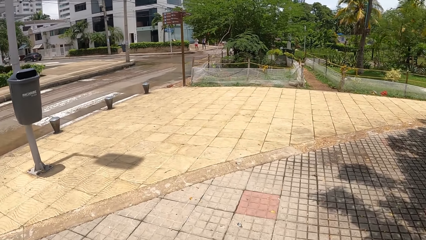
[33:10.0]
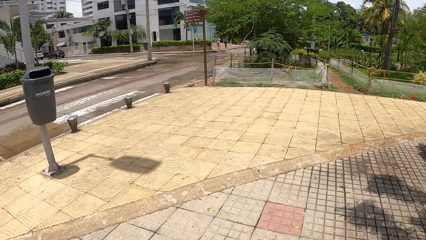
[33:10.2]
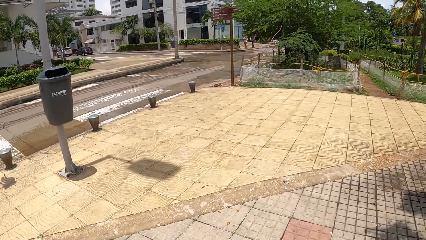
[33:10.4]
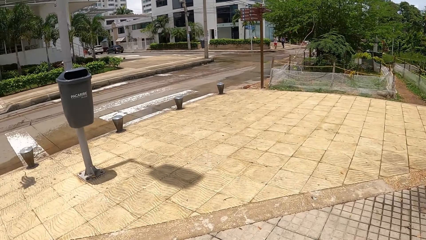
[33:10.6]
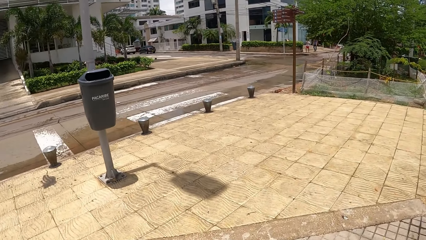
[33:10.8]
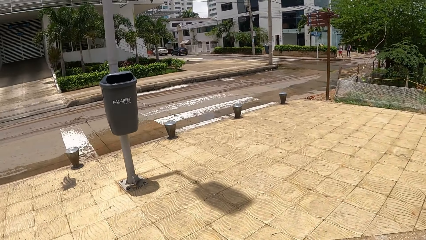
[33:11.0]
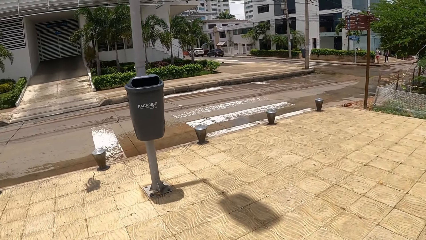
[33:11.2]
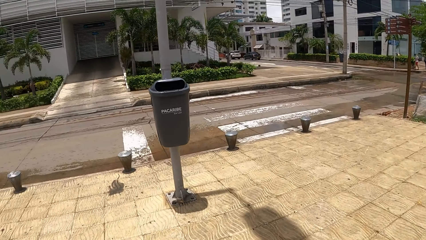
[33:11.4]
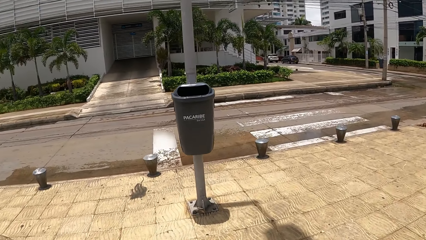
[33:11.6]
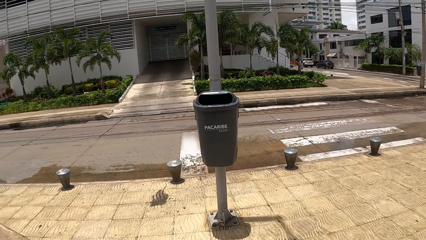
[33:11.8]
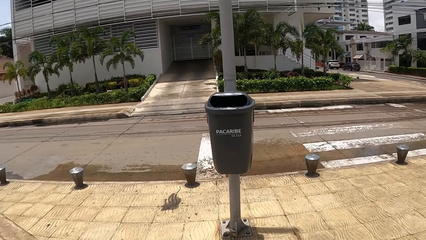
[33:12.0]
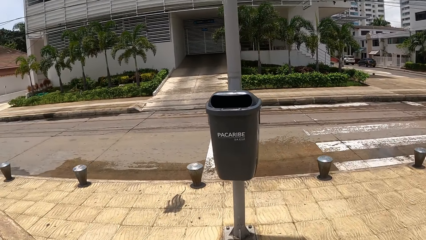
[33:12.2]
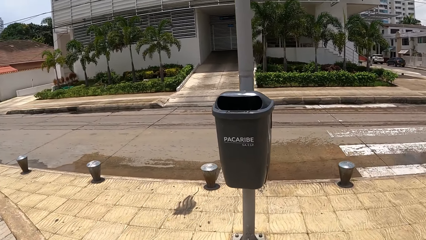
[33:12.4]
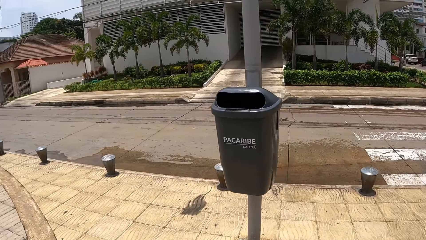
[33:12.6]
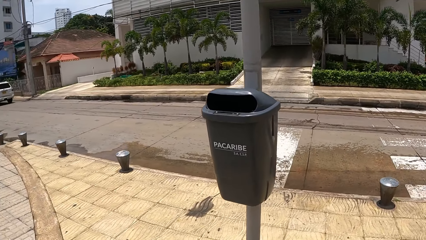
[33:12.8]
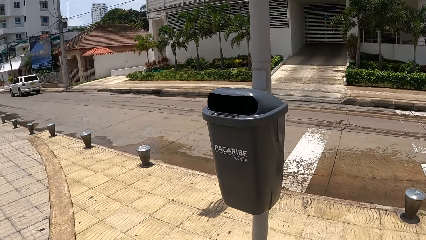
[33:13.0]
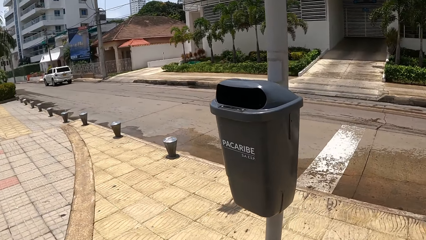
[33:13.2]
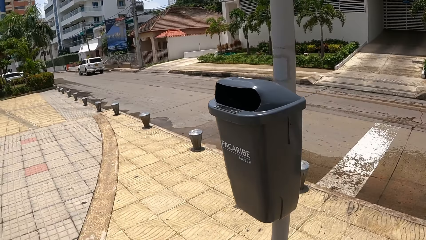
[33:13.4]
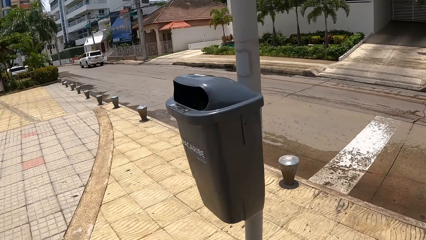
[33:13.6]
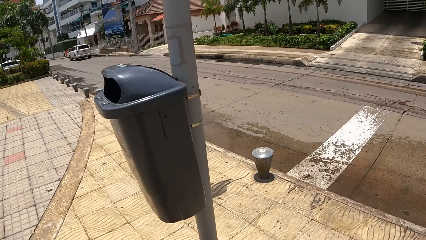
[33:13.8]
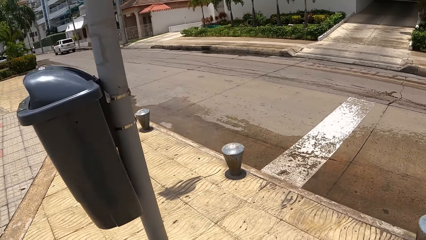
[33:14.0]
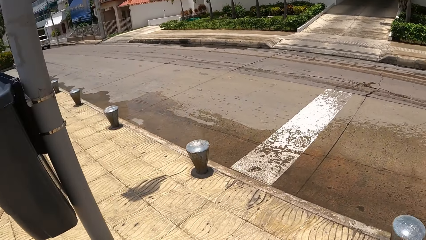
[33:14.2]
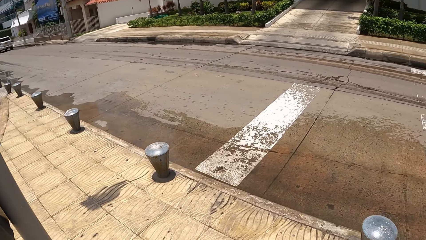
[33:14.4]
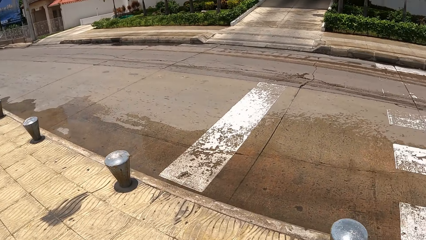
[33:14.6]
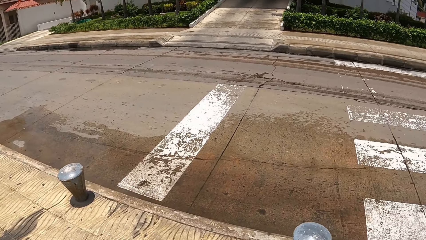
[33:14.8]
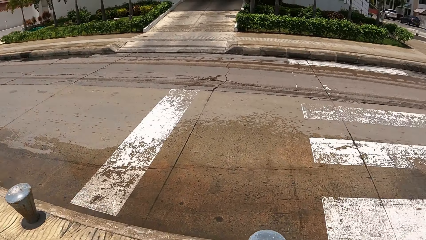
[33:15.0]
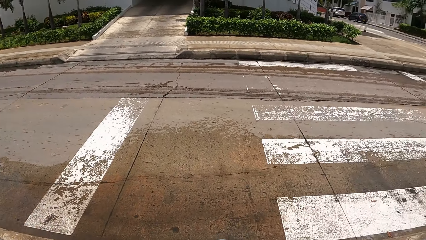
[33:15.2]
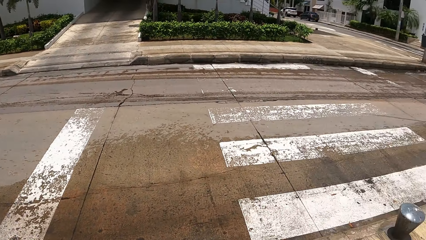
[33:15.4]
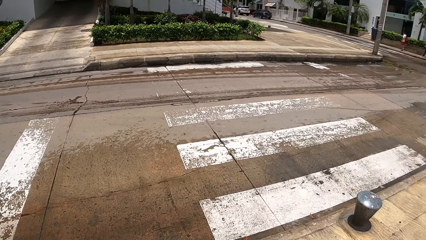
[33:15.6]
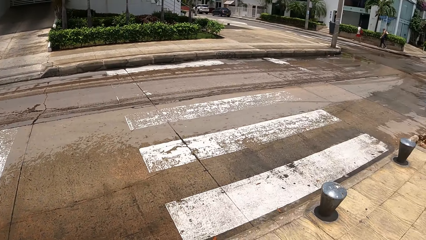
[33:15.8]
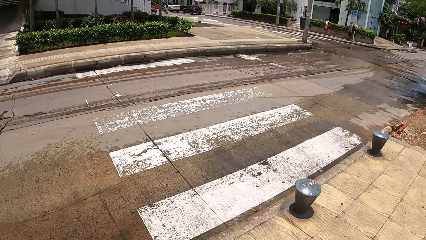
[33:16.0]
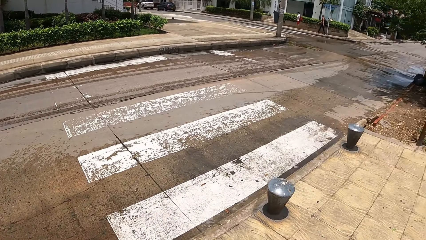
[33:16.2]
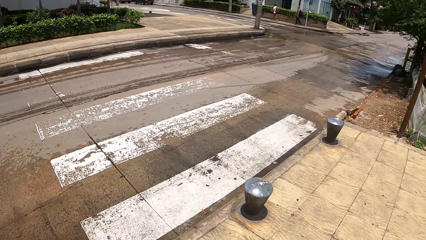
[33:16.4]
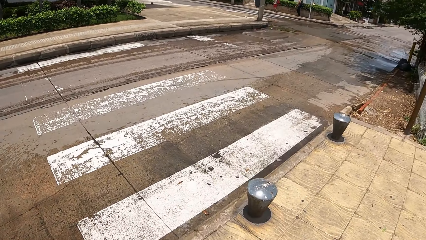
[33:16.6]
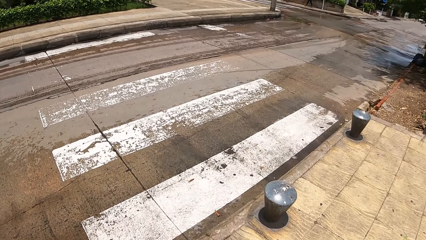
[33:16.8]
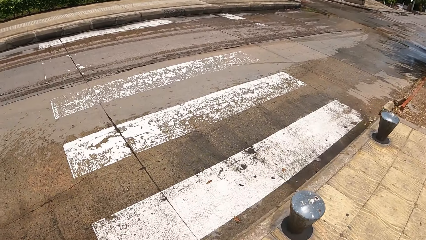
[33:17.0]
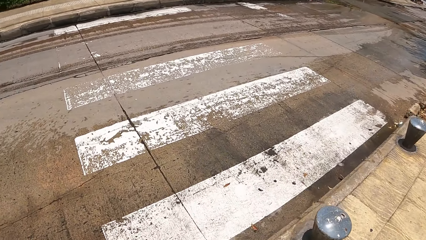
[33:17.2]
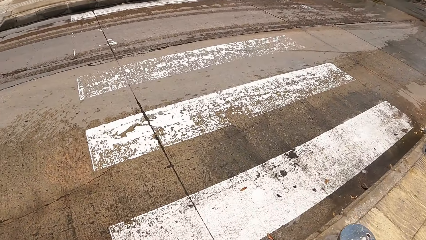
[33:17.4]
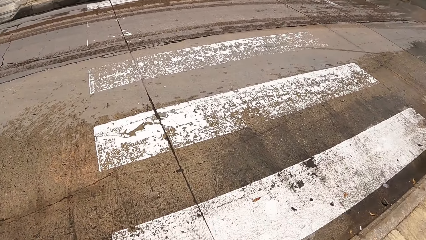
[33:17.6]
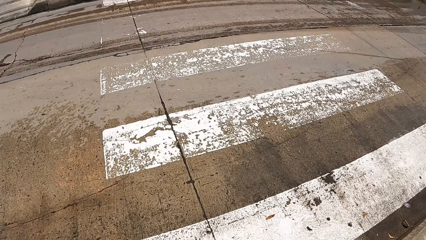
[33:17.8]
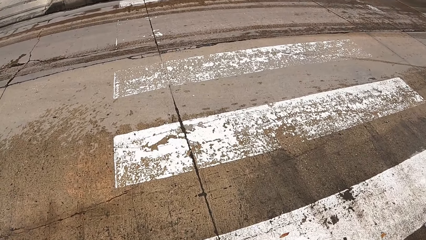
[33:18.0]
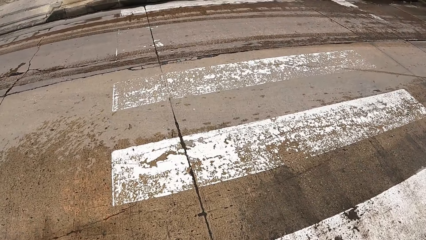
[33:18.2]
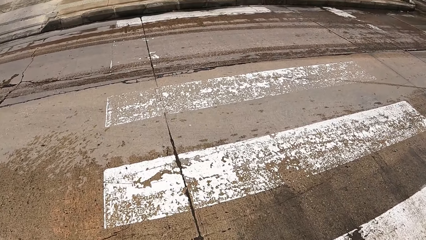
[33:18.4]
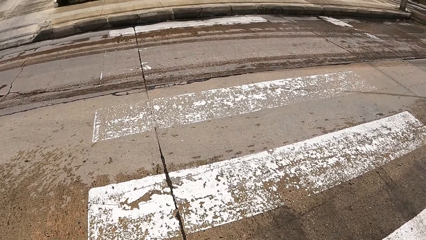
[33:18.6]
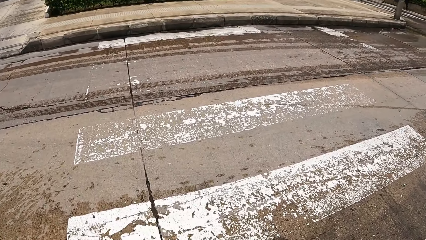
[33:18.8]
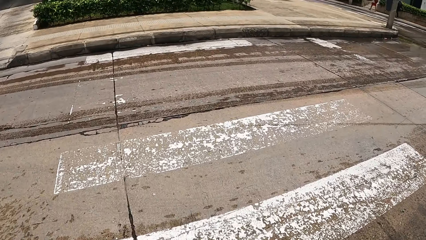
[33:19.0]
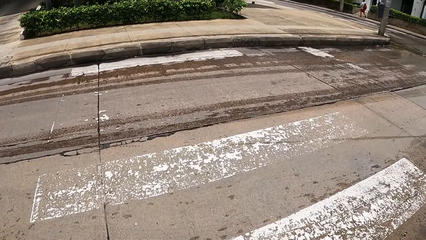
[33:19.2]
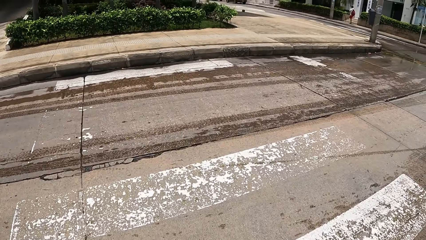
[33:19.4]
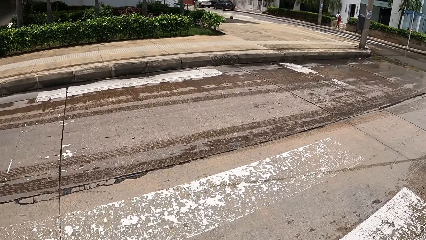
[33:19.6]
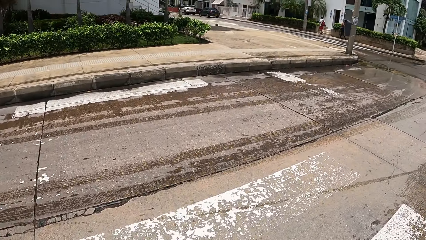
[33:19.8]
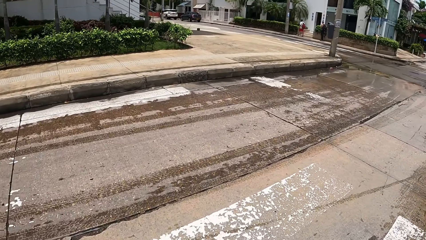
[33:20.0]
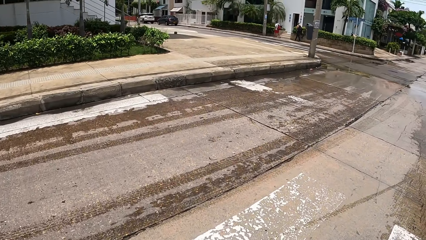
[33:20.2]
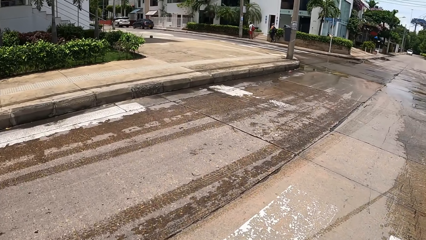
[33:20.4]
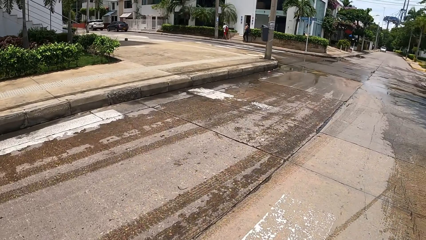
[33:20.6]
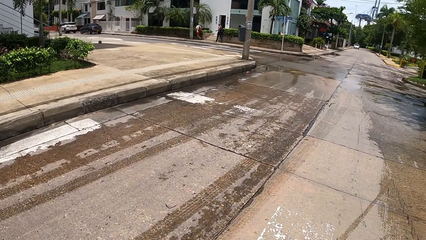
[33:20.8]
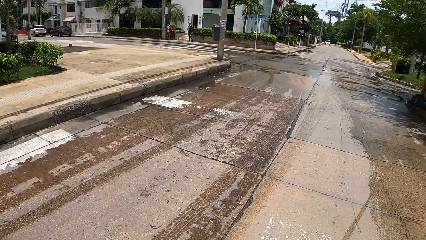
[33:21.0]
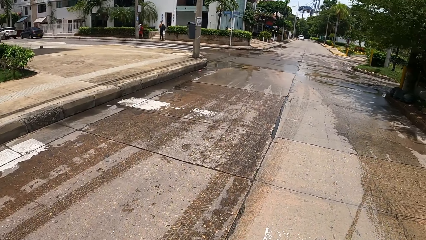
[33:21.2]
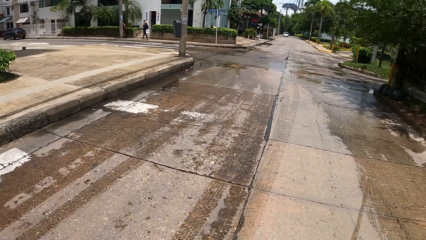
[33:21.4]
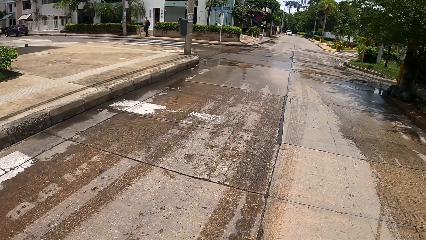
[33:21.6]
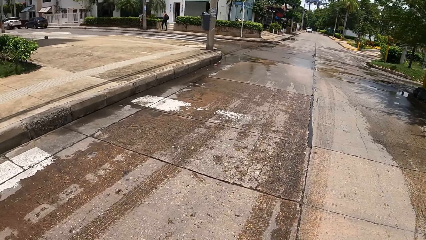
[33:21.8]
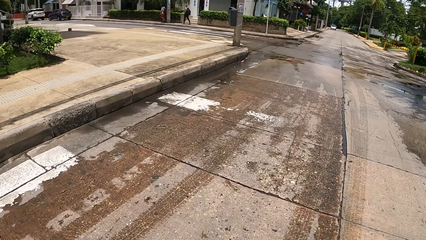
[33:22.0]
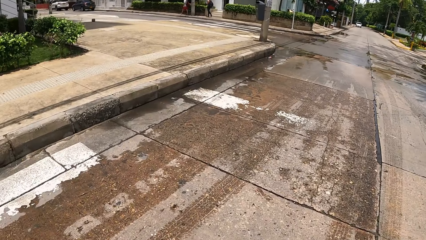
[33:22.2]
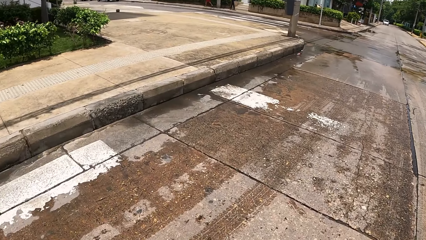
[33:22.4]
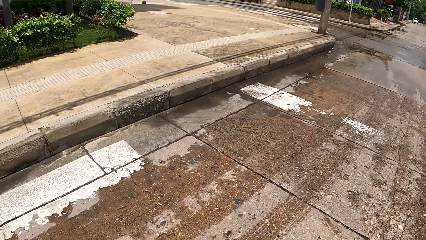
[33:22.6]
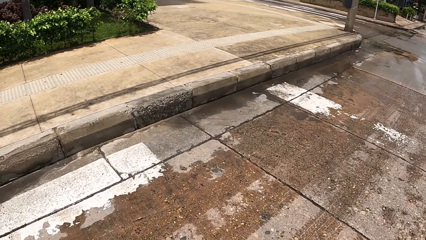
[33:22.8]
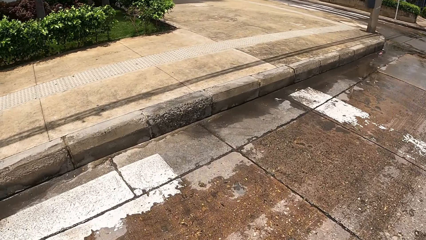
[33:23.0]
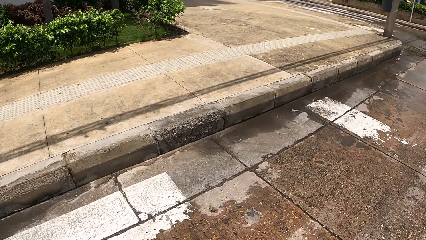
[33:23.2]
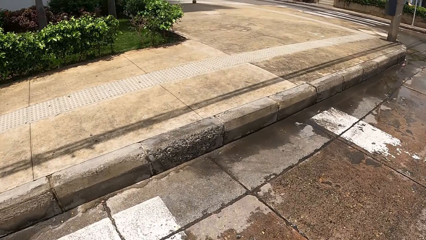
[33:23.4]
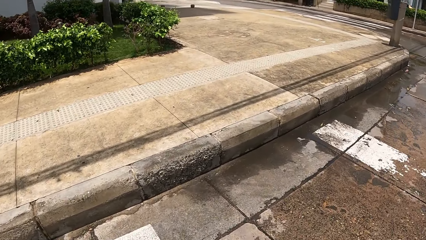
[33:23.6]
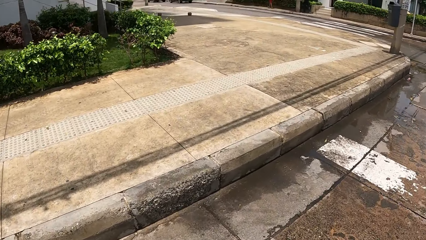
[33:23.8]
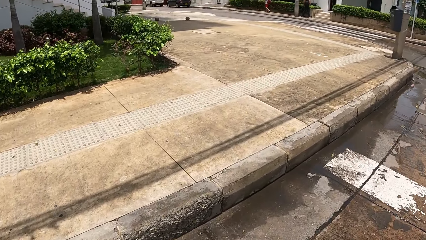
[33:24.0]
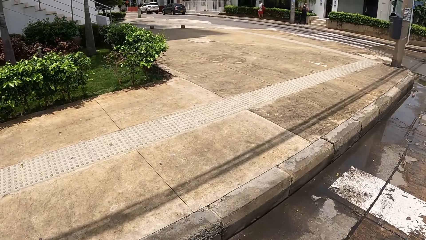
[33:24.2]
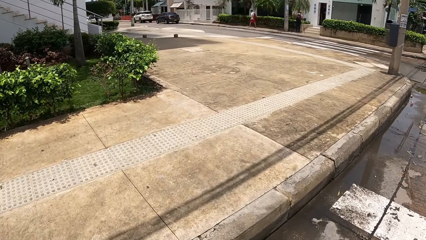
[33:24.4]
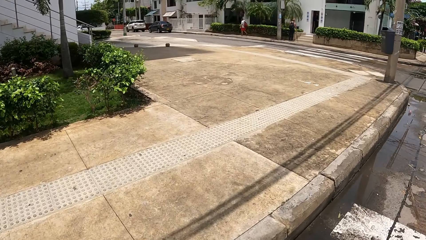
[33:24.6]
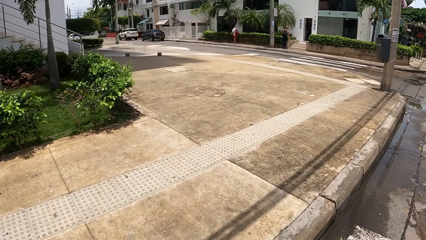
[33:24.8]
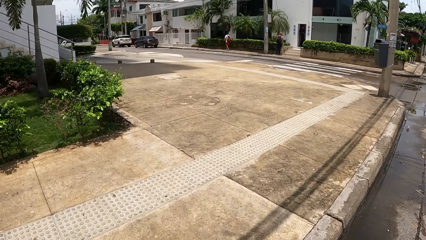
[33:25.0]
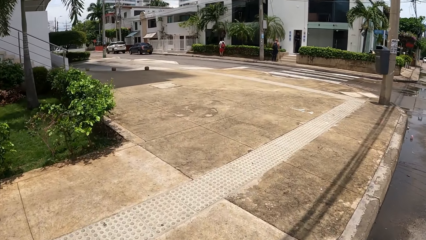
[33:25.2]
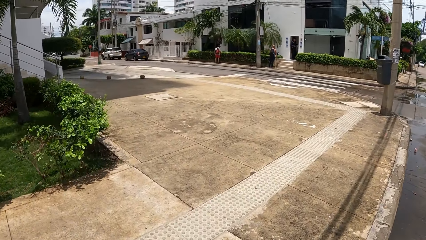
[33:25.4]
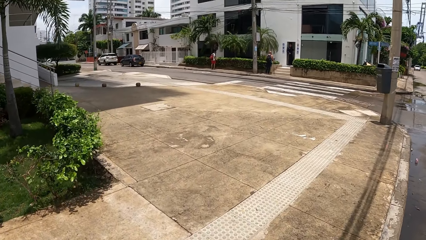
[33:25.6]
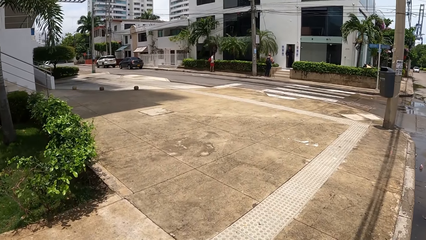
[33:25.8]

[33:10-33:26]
The camera wearer looks around a park. They walk a dog on a road. They walk the dog on a sidewalk.
